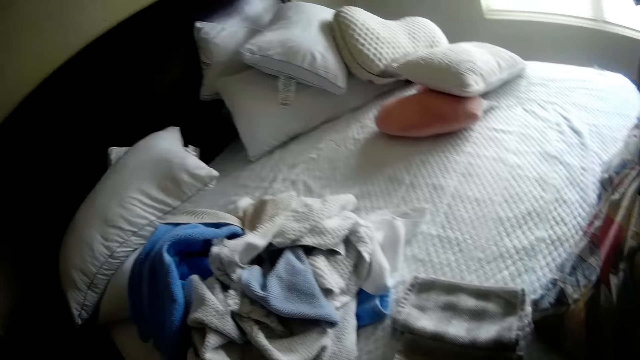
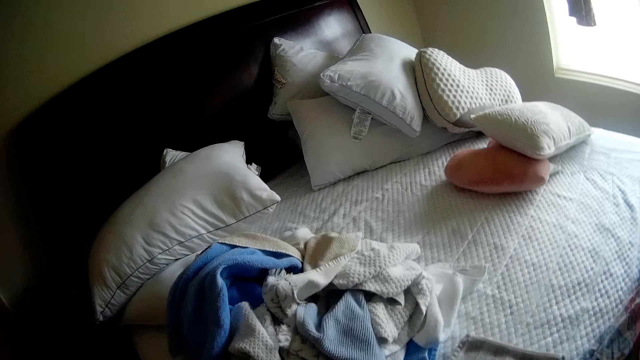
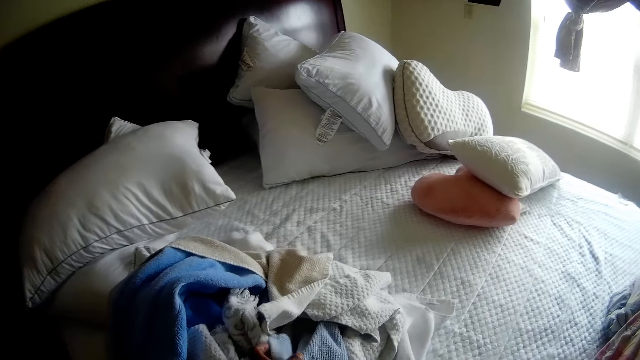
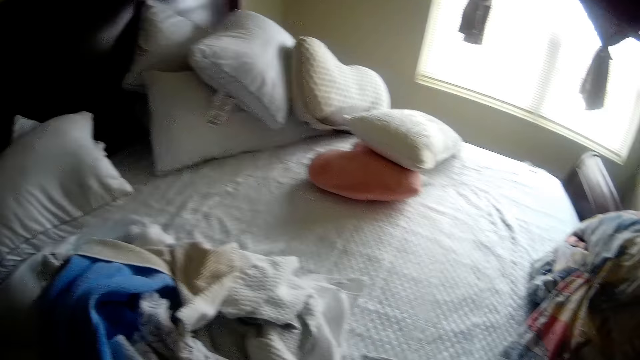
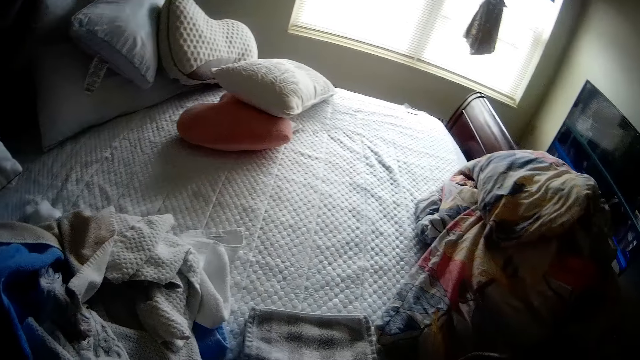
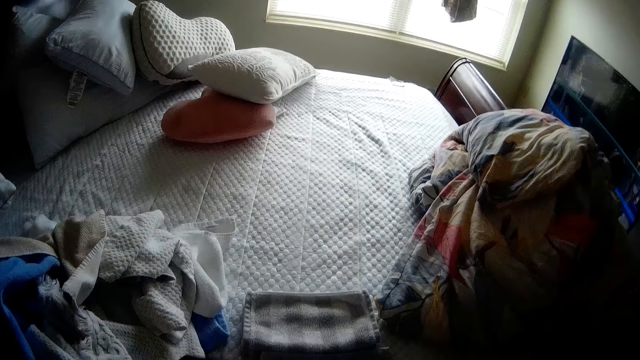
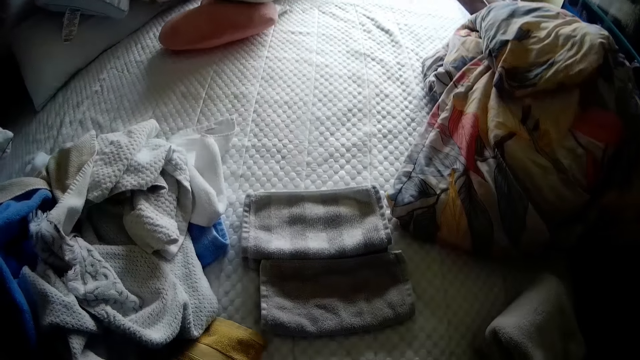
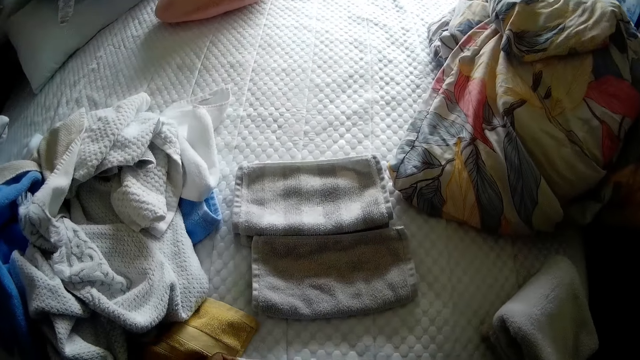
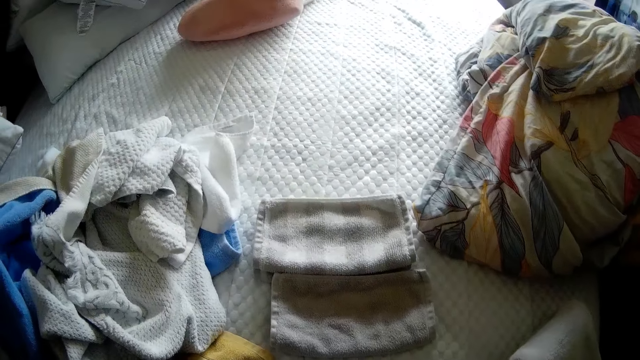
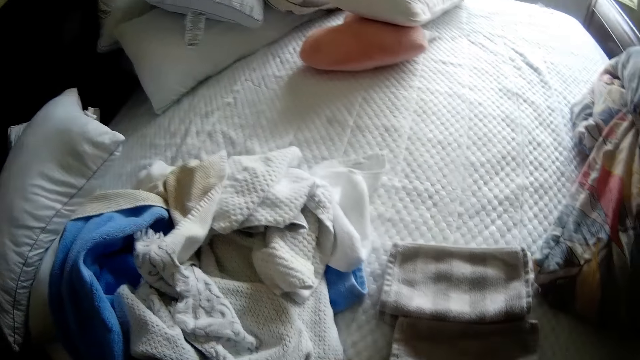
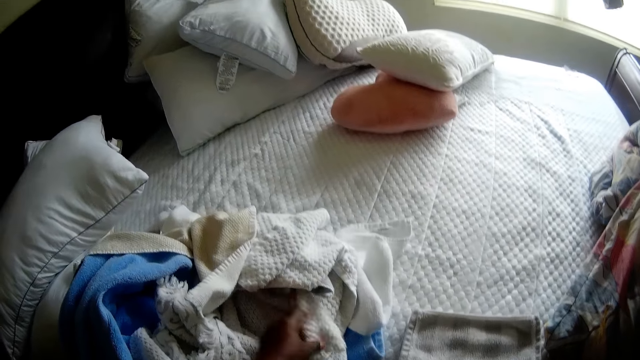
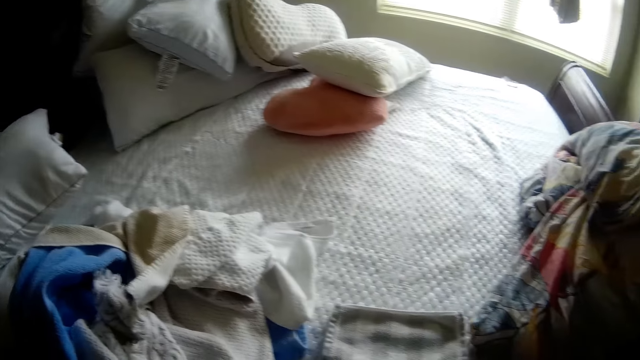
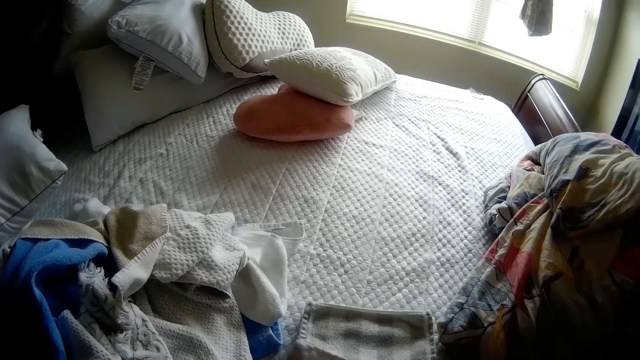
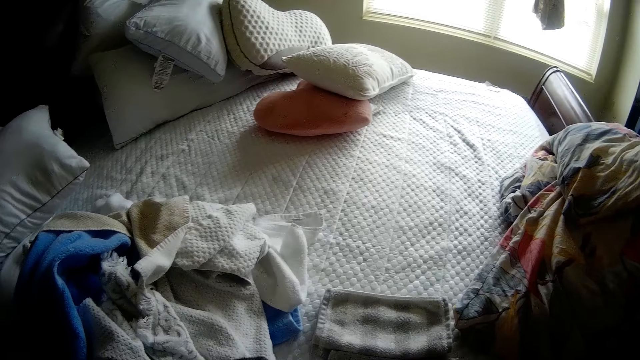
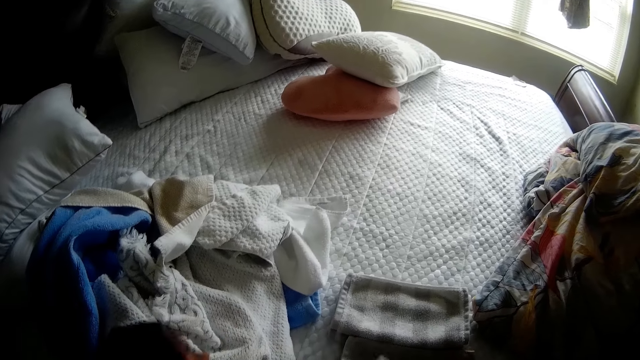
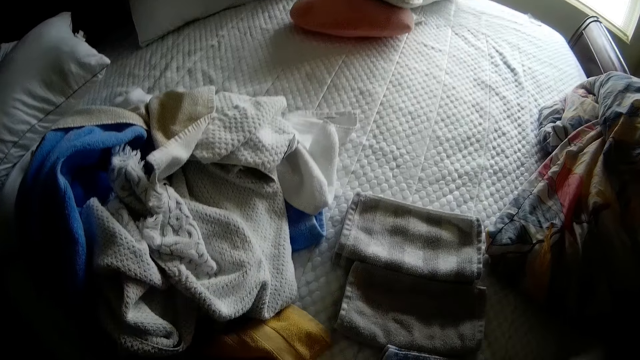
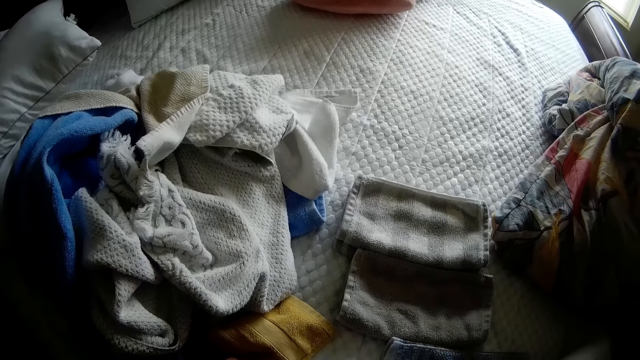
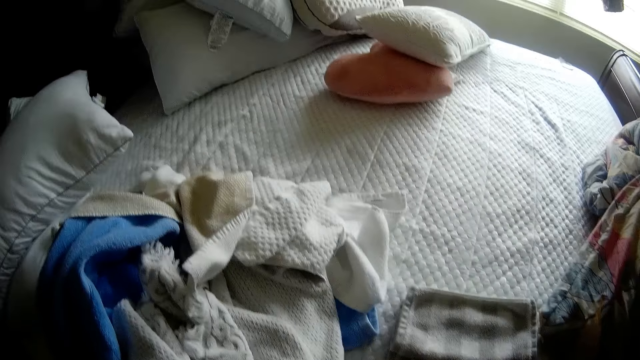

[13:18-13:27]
The camera wearer picks up a cloth on the bed with her left hand.

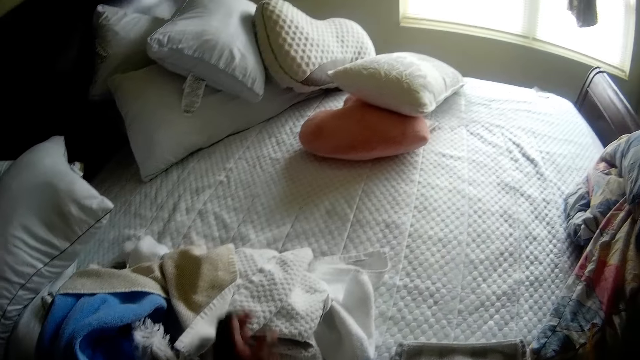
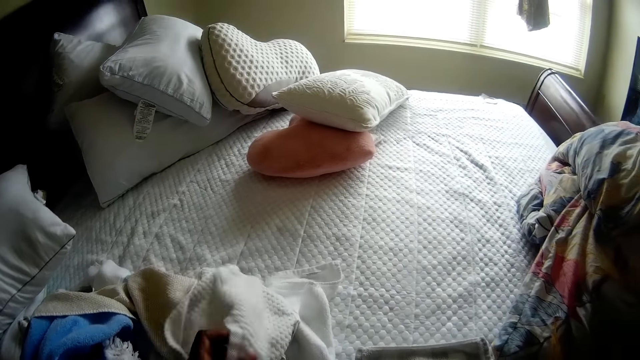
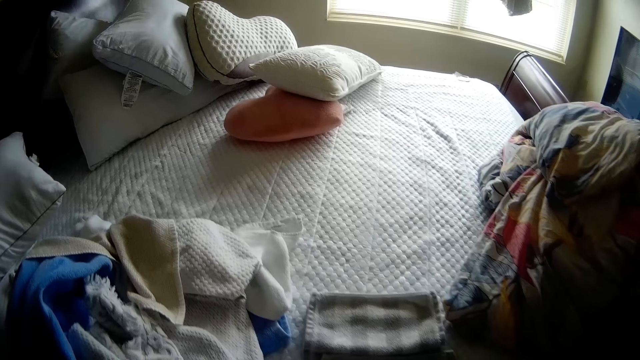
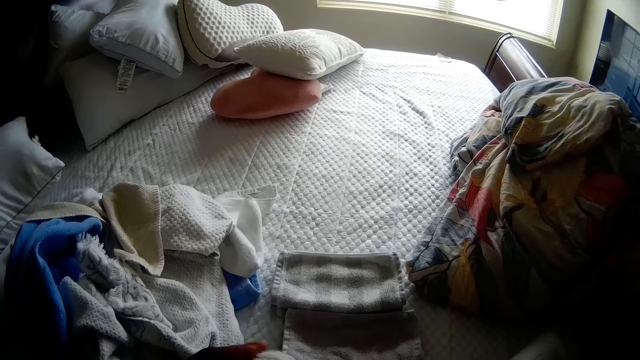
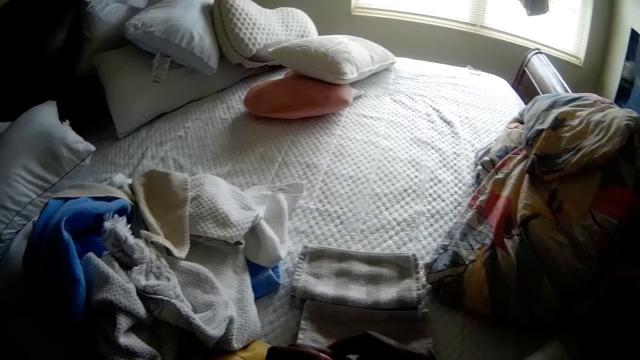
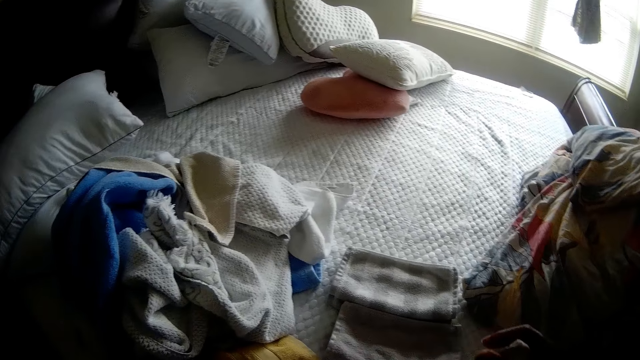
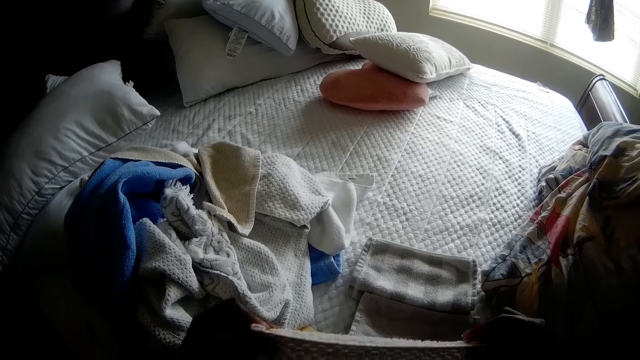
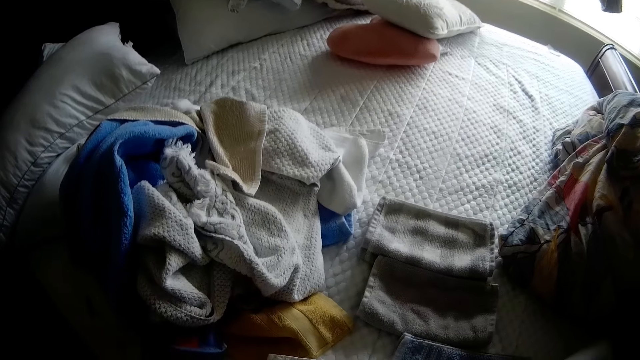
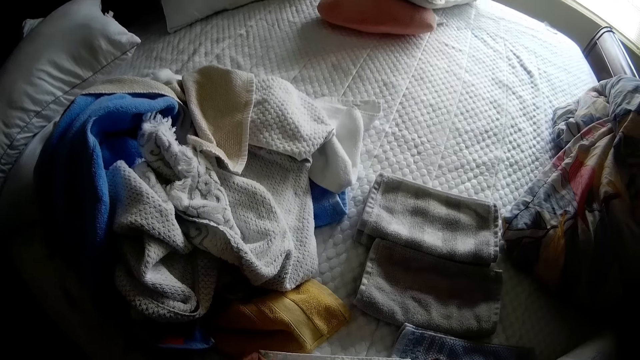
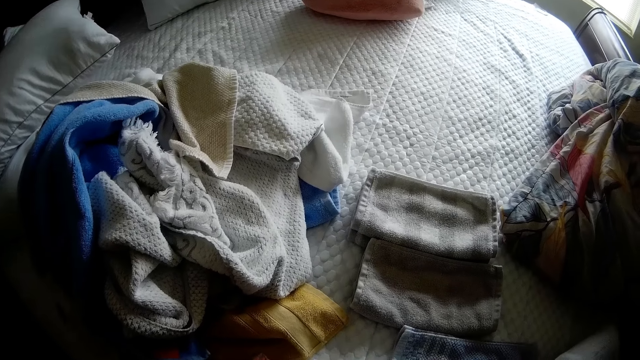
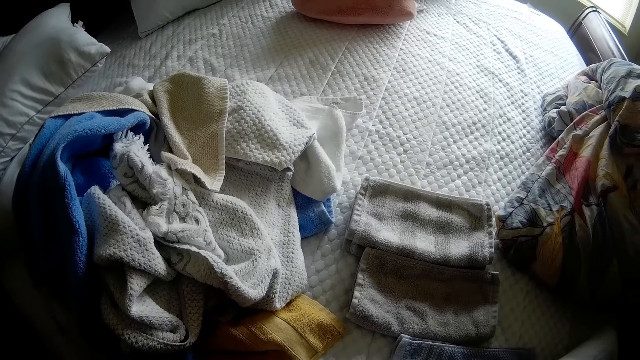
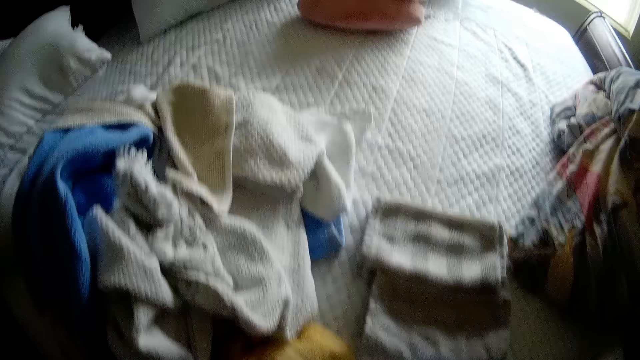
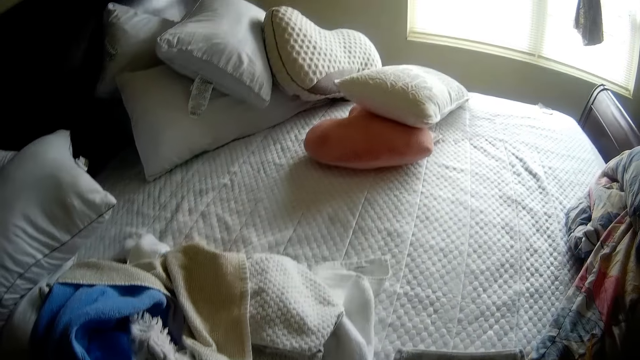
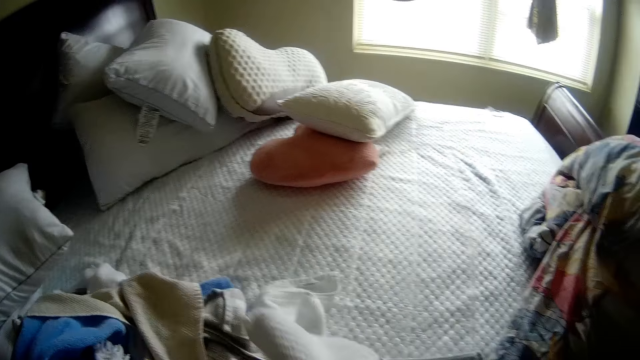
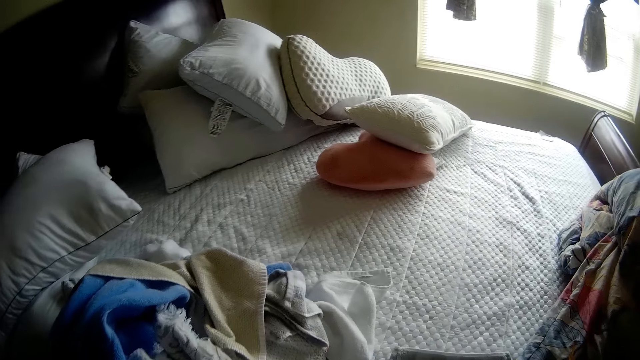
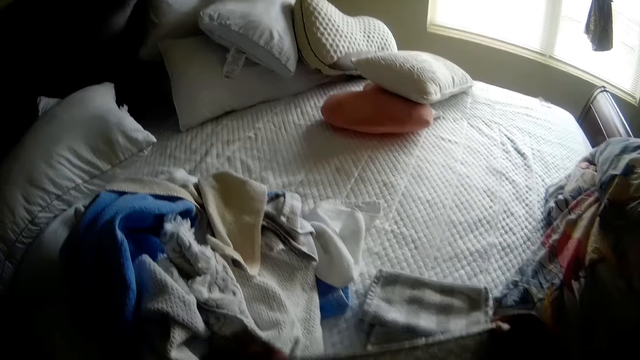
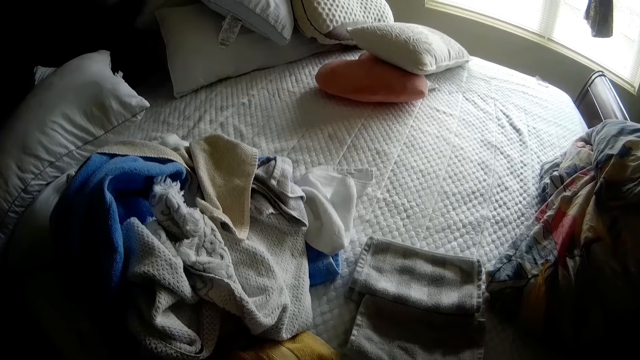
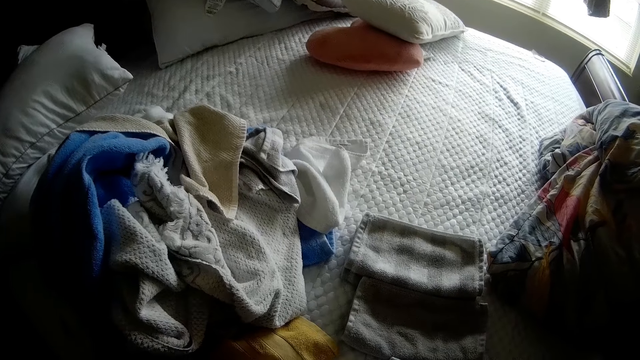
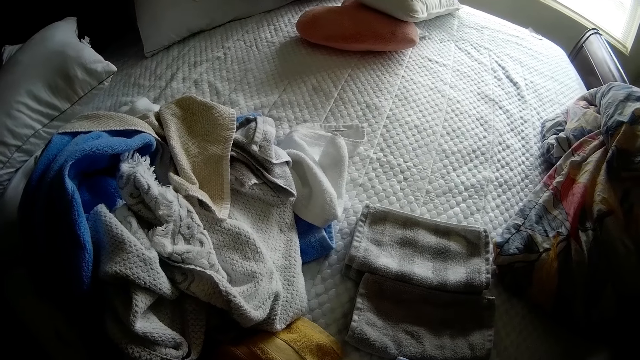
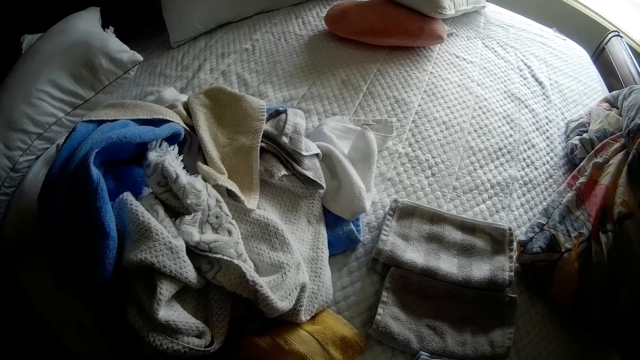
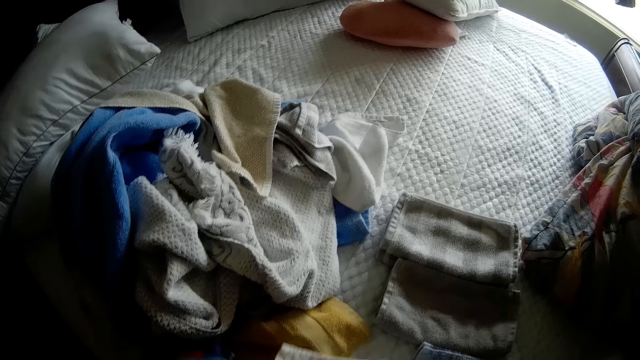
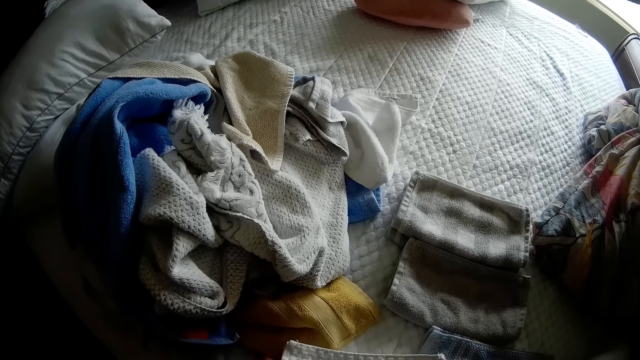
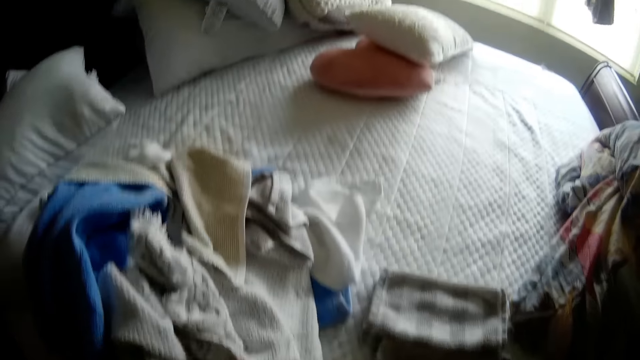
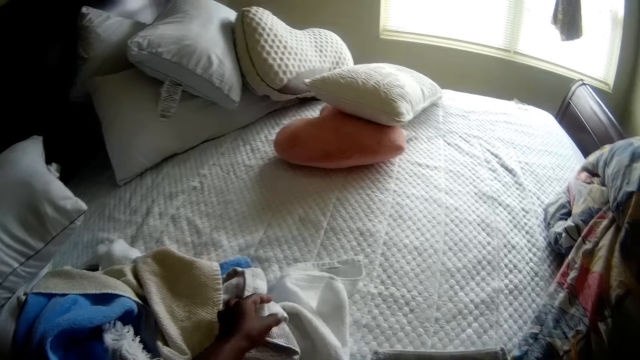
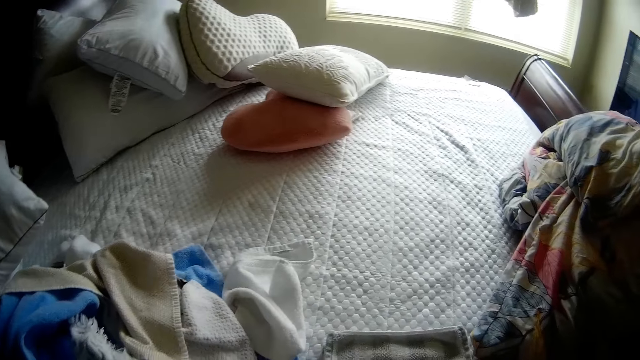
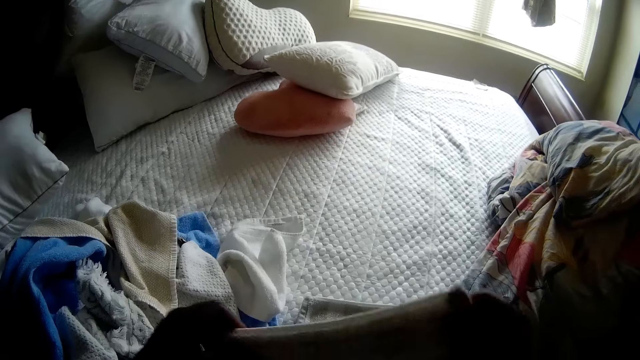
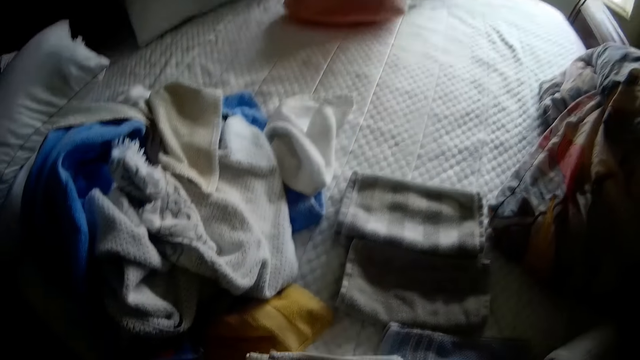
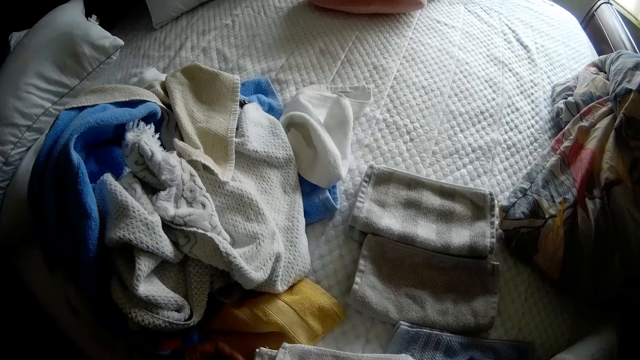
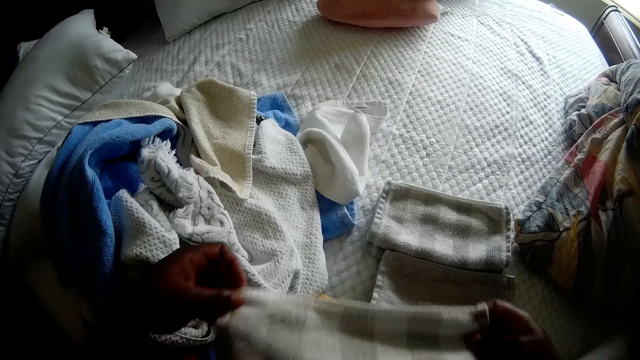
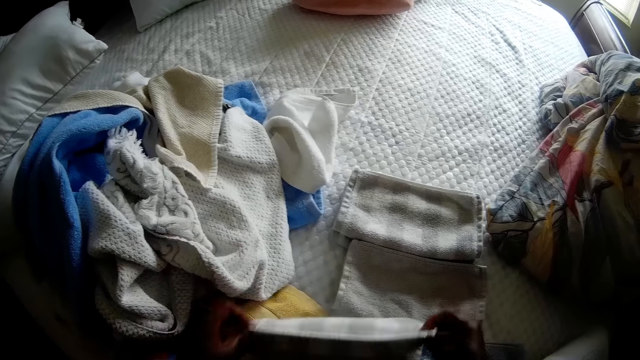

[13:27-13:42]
The camera wearer picks up a cloth on the bed with her left hand. She folds the cloth on the bed with both hands. She picks up a cloth on the bed with her right hand. She folds the cloth on the bed with both hands. She picks up a cloth on the bed with her left hand. She folds the cloth with both hands.
